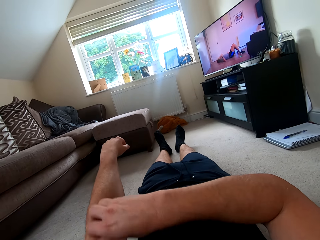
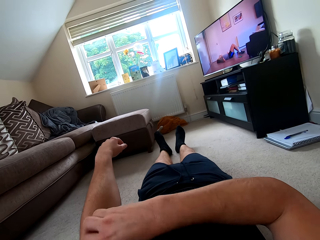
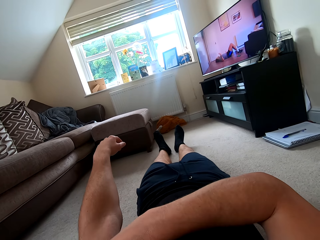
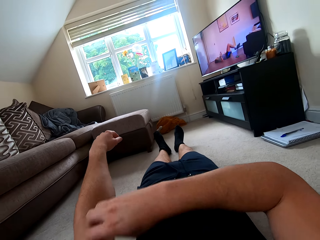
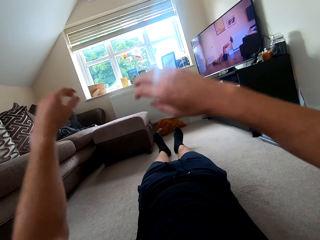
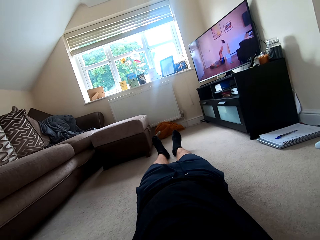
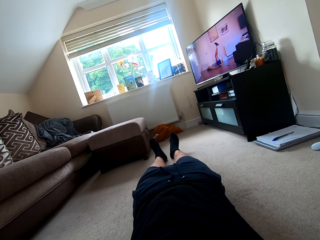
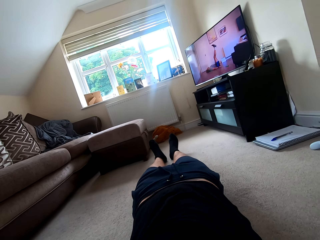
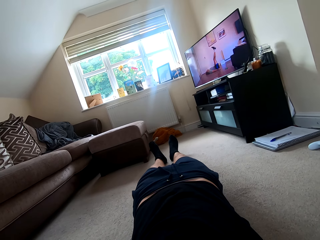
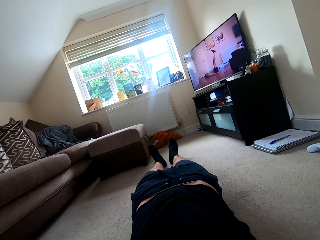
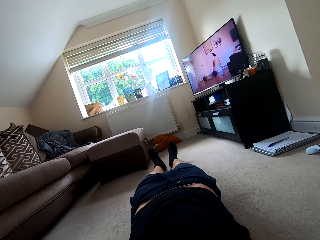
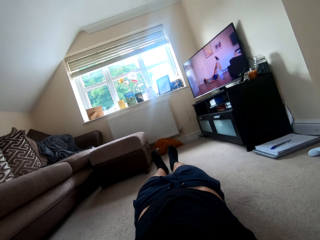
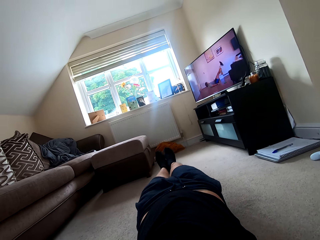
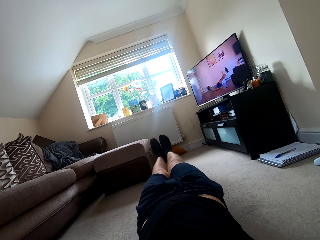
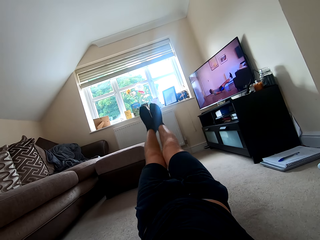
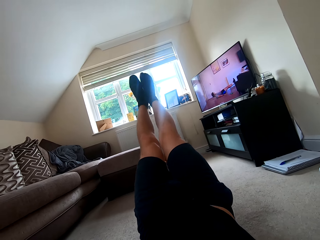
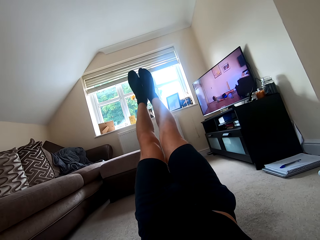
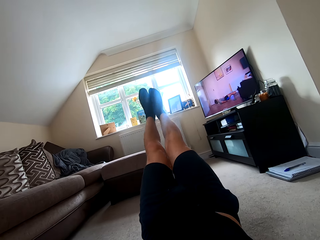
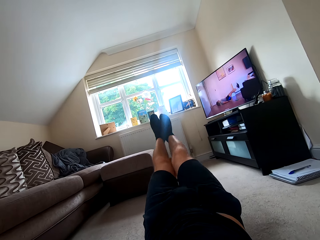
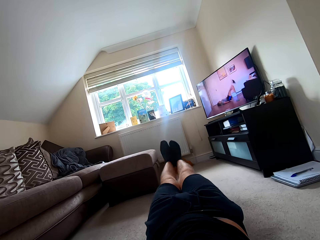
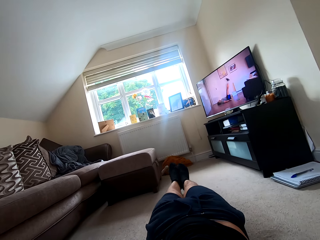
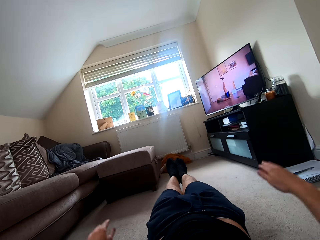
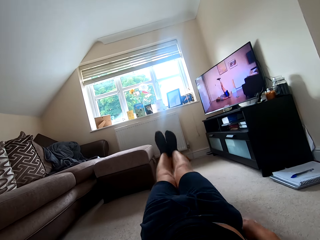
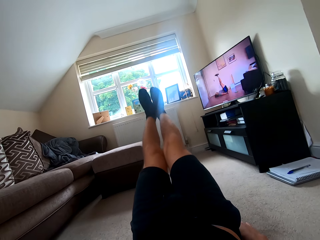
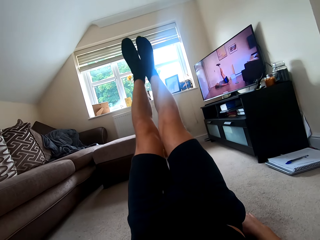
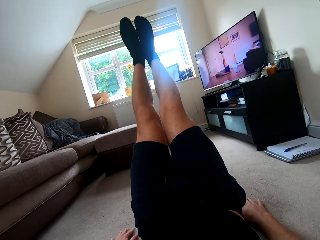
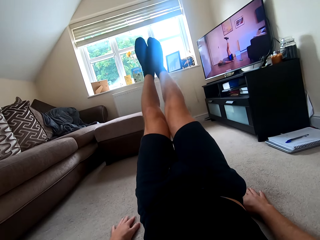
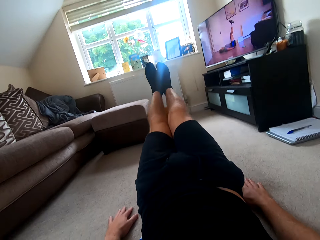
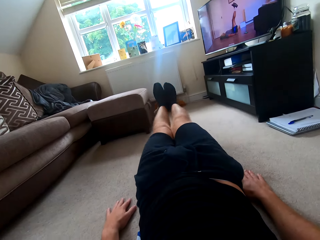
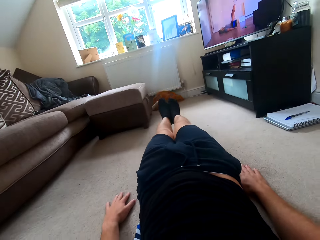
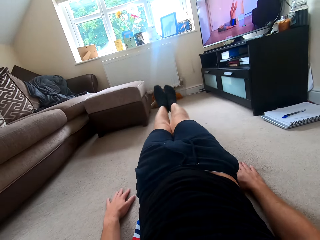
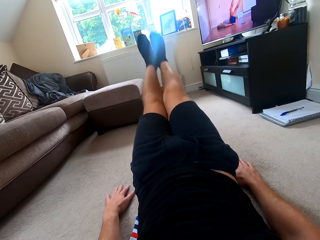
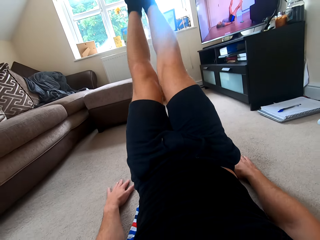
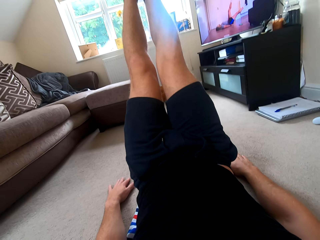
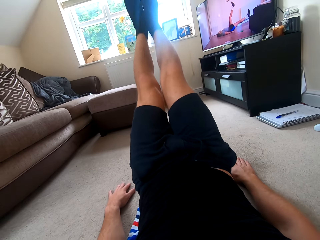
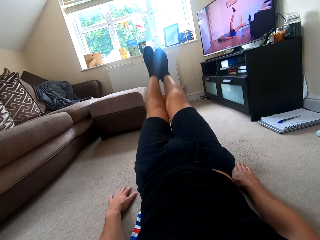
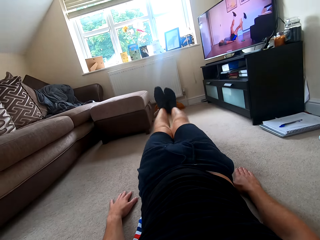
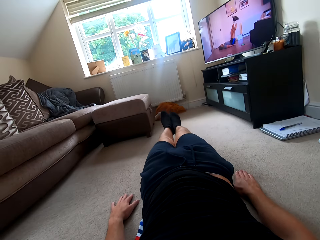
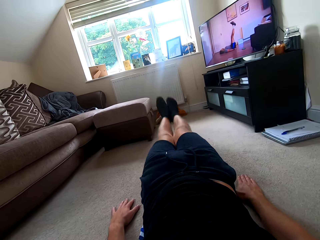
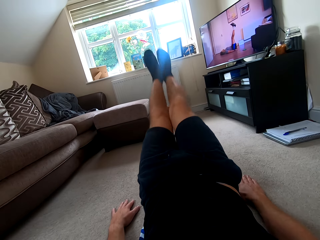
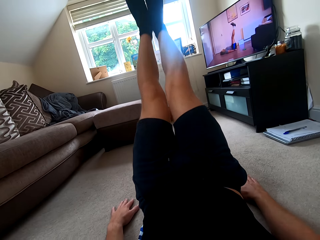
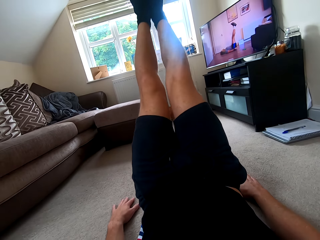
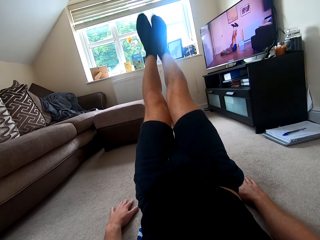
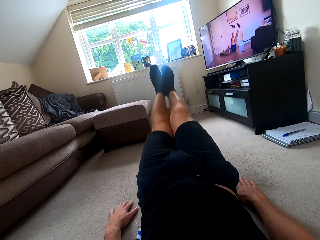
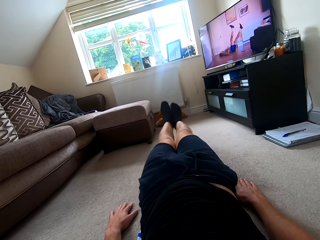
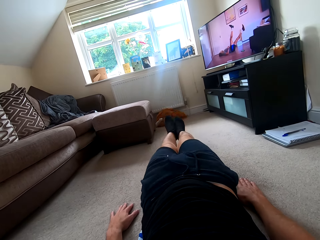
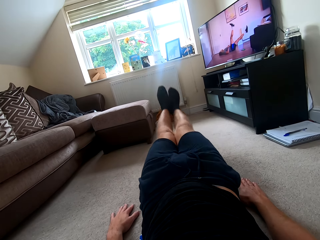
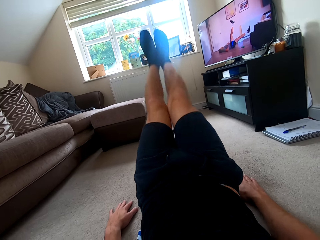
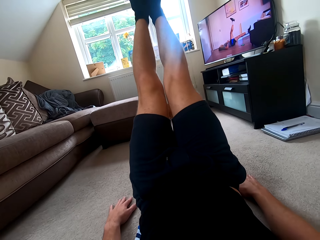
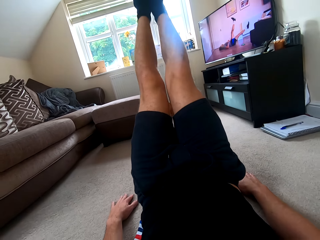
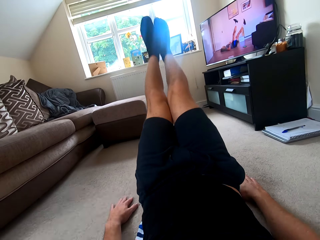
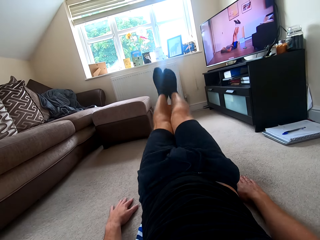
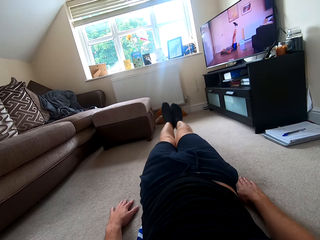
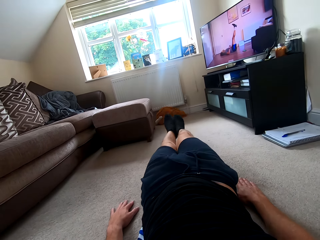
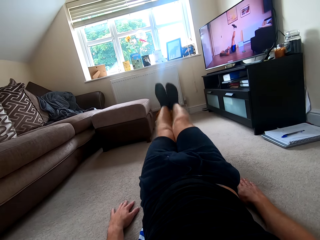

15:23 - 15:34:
The camera wearer does the sit up.

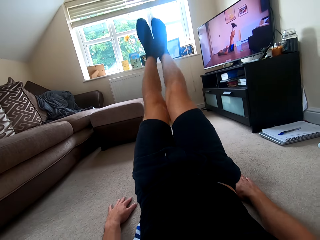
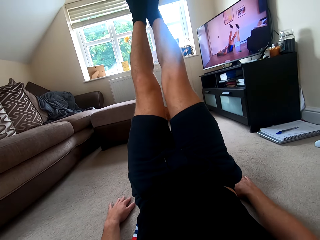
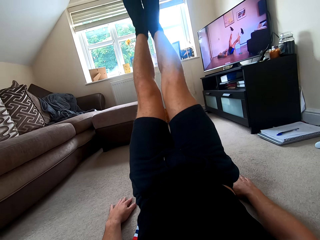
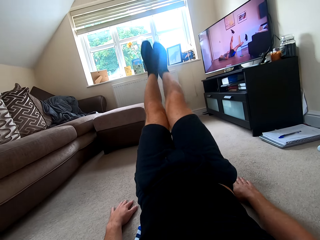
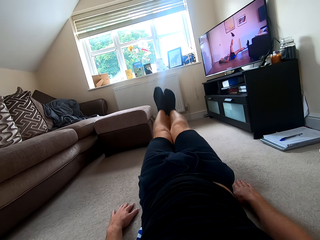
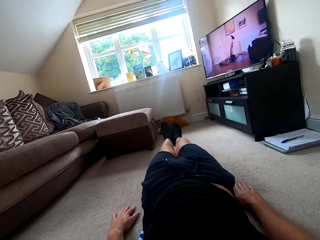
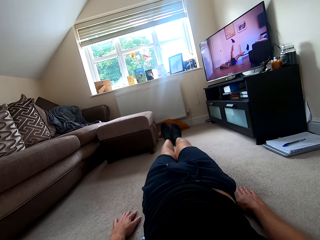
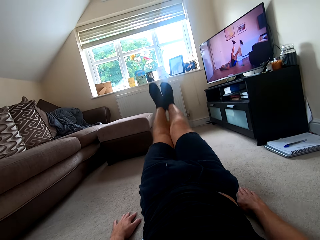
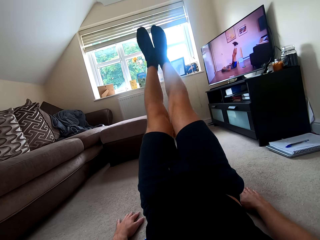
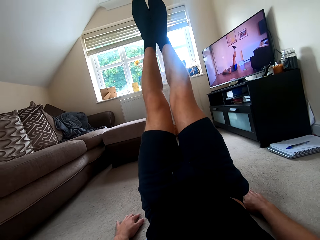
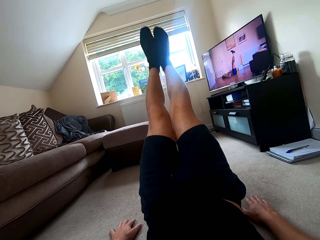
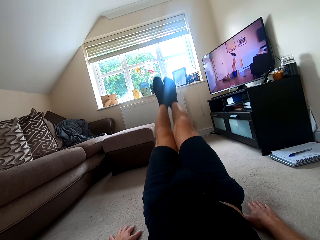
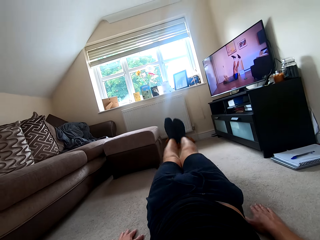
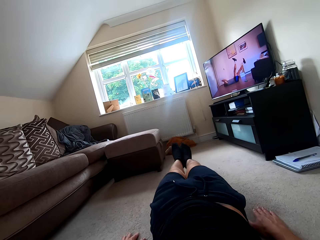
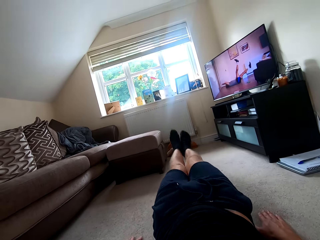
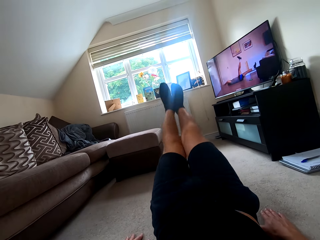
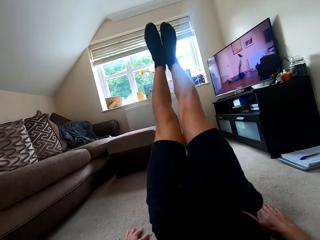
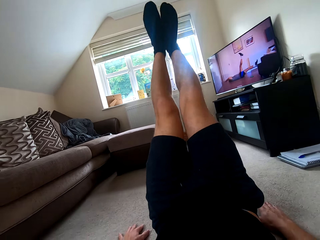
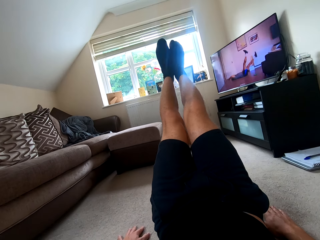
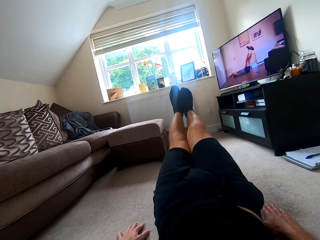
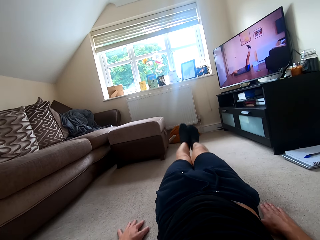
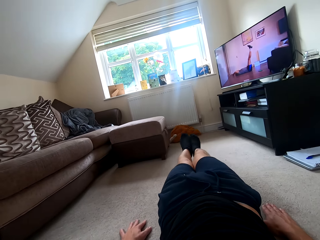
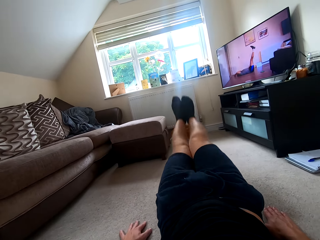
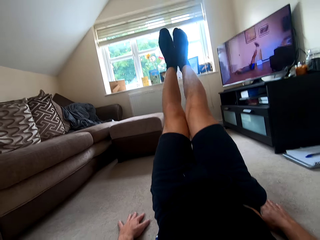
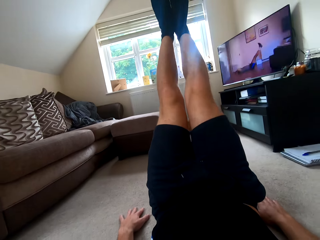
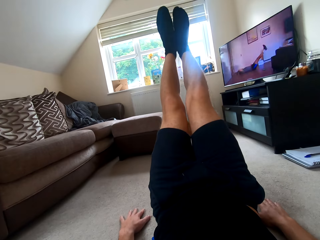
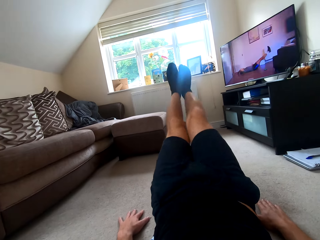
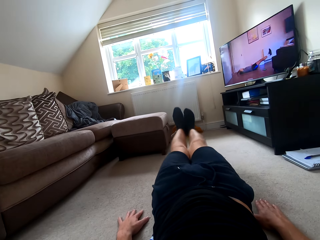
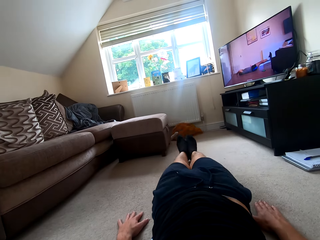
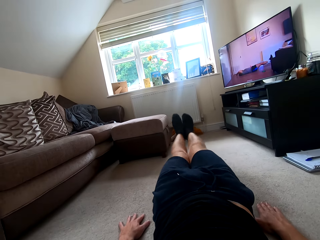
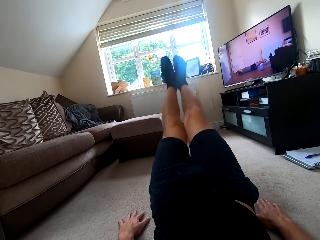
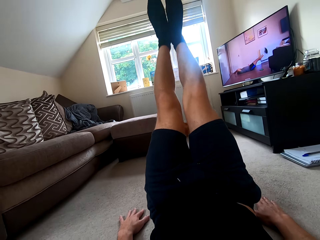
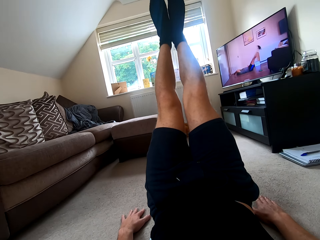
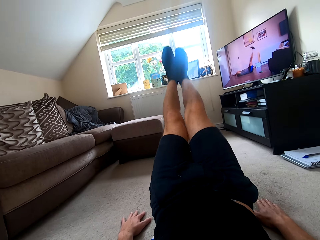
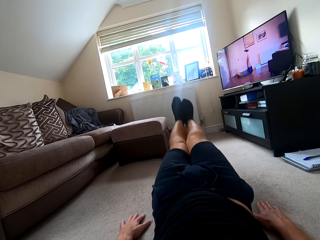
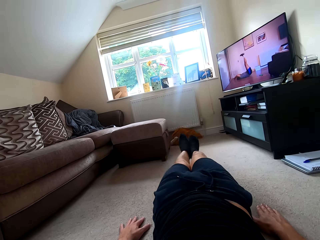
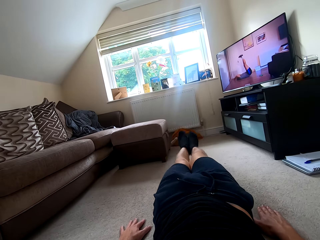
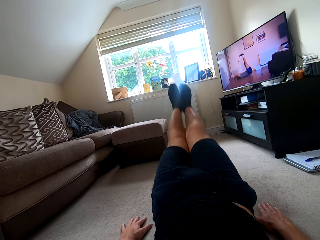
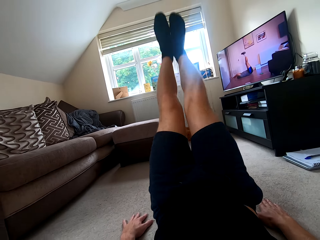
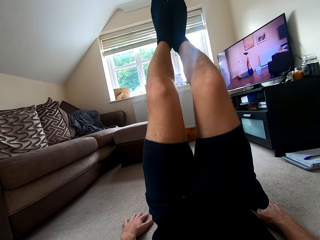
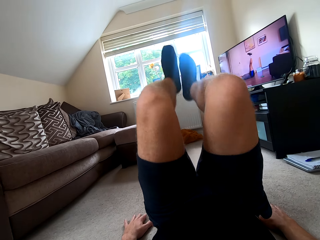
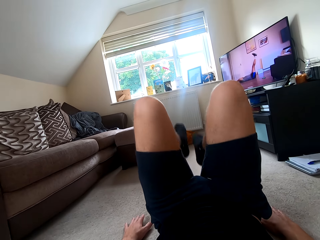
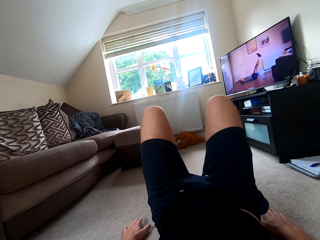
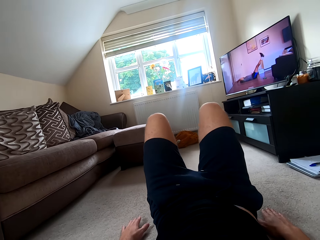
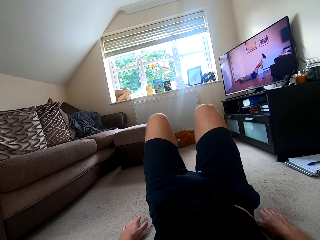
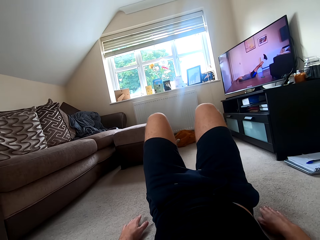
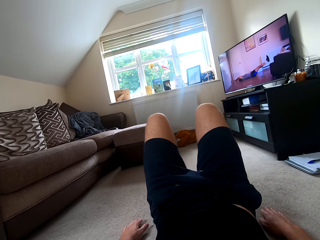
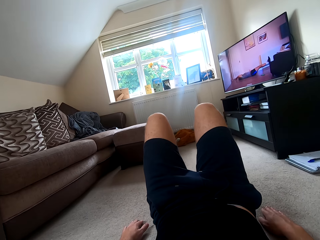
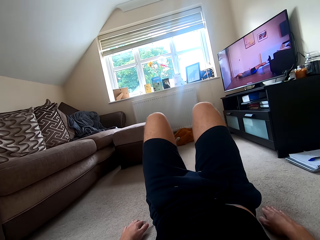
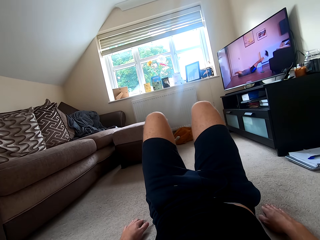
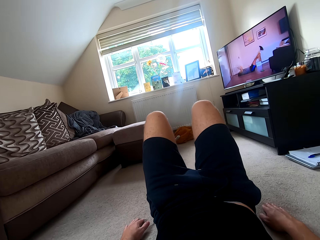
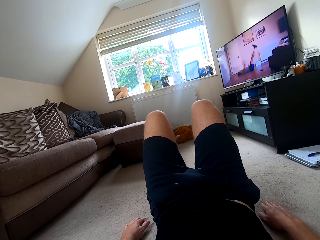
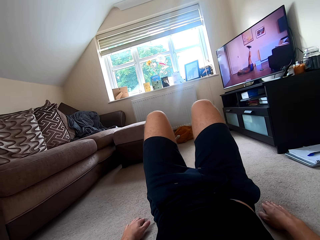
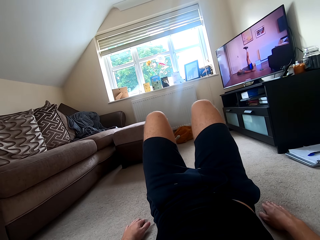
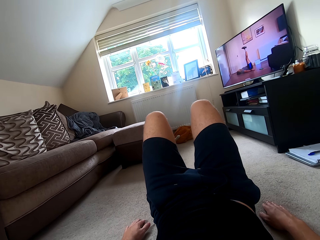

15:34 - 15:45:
The camera wearer pauses.
